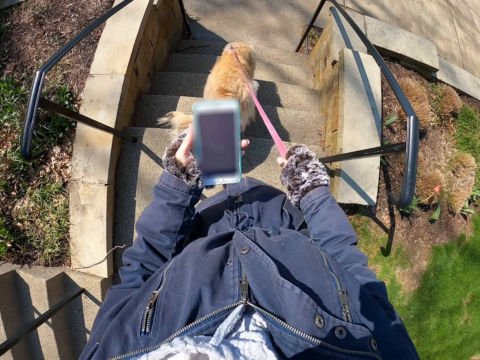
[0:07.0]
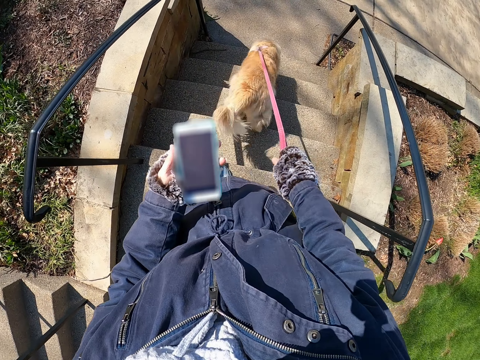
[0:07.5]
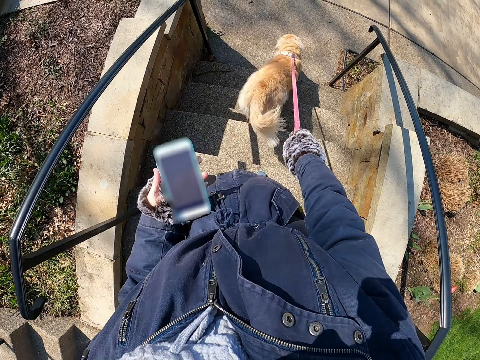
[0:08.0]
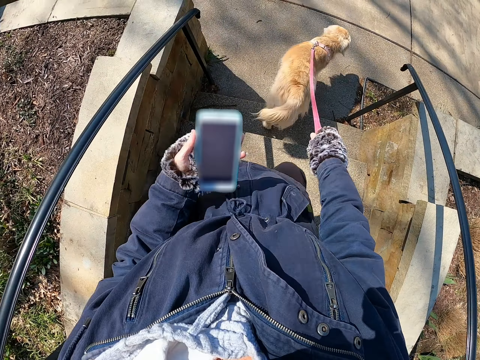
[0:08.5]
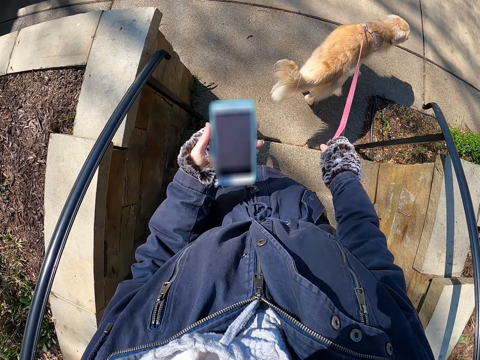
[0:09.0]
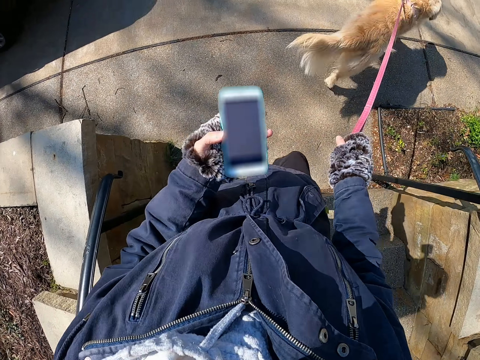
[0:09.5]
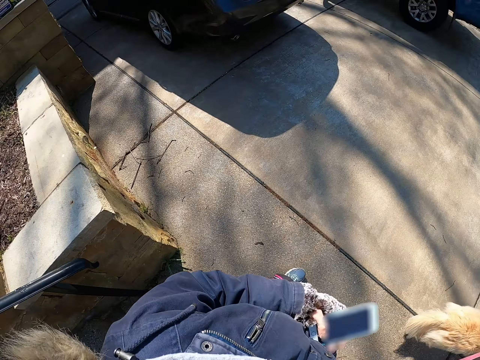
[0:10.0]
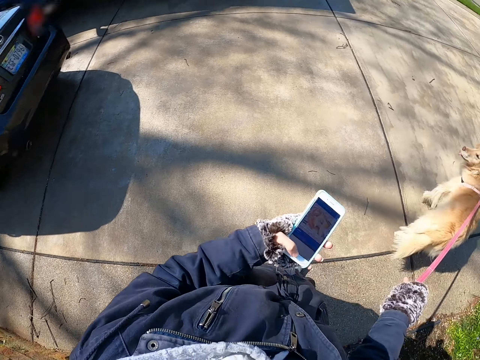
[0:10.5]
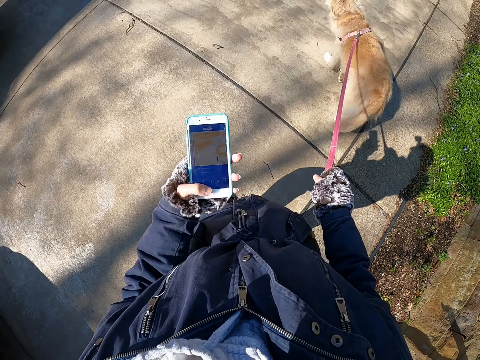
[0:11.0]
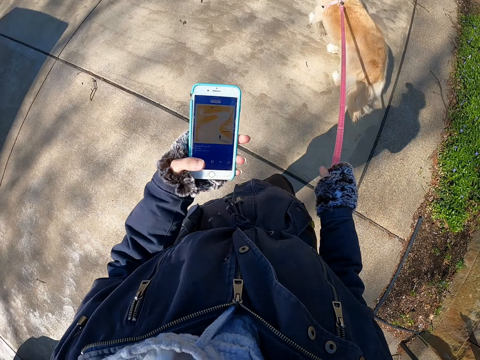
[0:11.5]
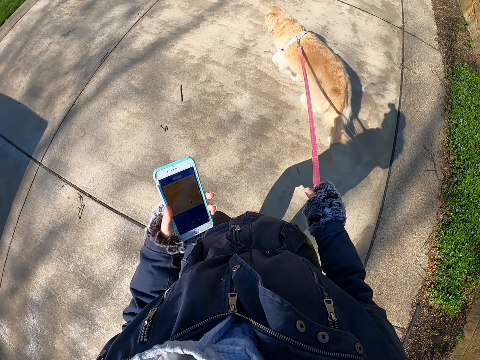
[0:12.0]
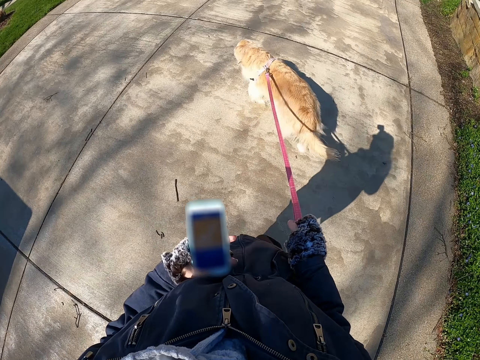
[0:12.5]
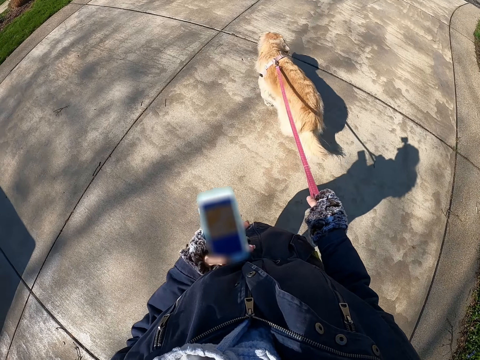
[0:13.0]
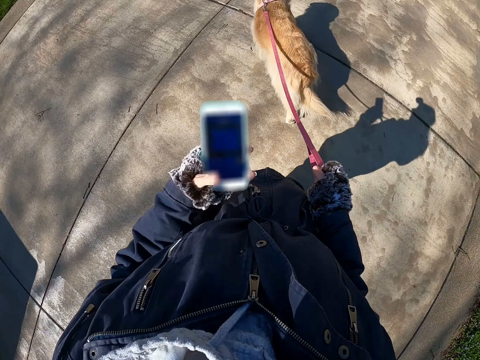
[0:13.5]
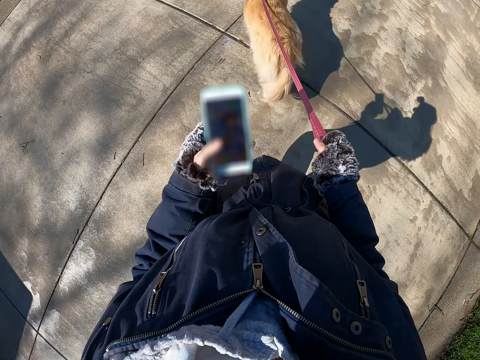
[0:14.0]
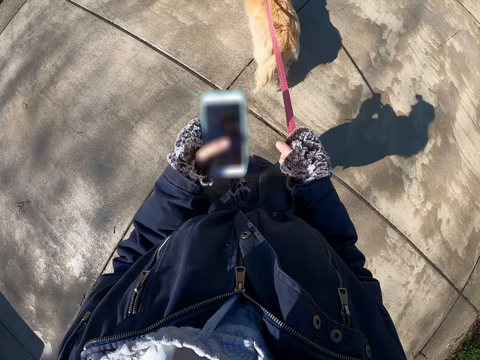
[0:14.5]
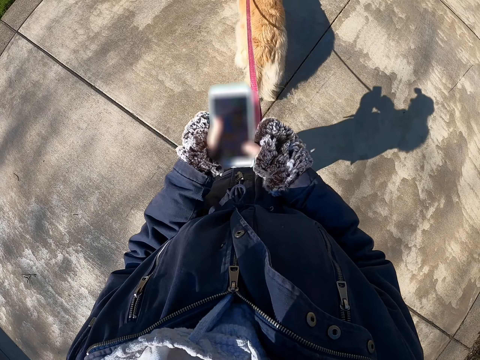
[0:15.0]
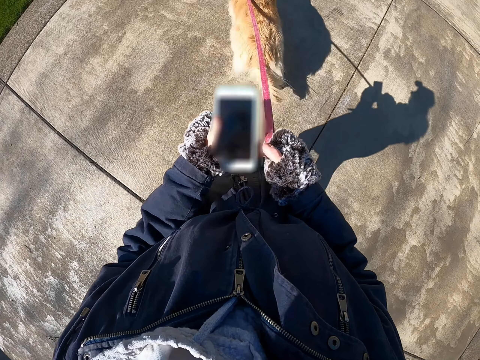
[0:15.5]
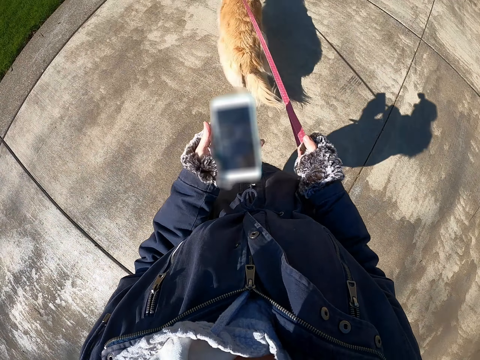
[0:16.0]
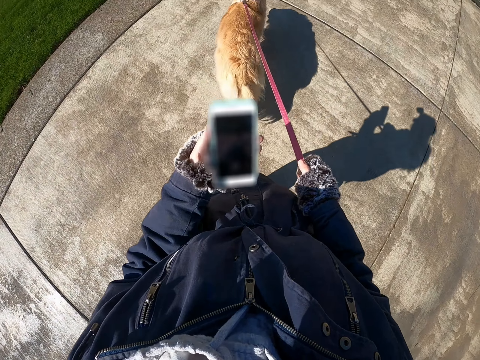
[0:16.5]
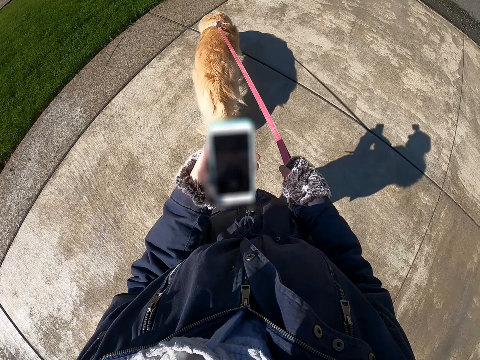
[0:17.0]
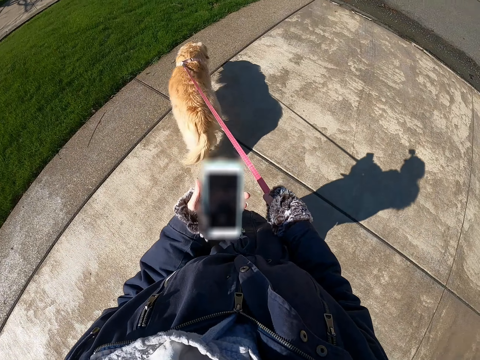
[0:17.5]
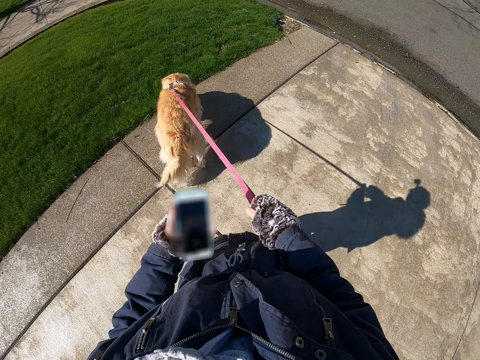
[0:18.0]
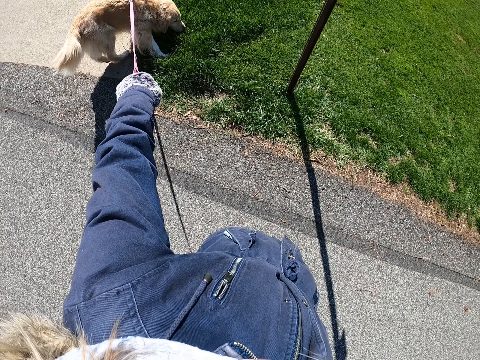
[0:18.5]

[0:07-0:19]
The camera wearer walks down the stairs. They dial the cellphone. They walk a dog on a road.

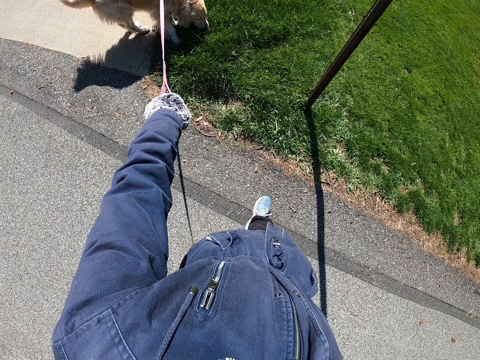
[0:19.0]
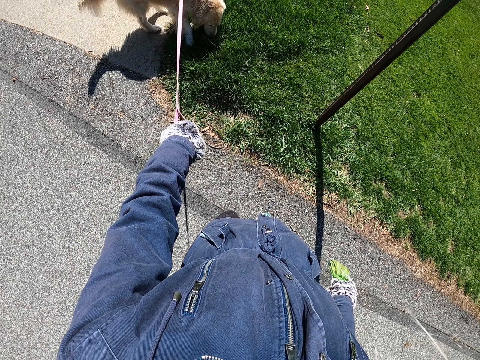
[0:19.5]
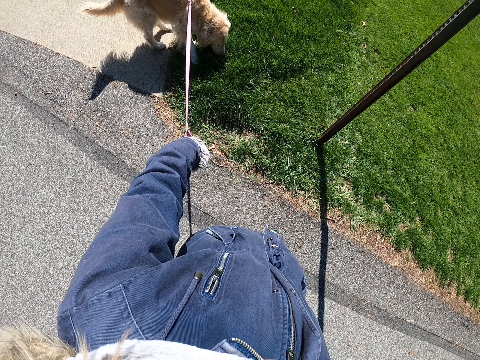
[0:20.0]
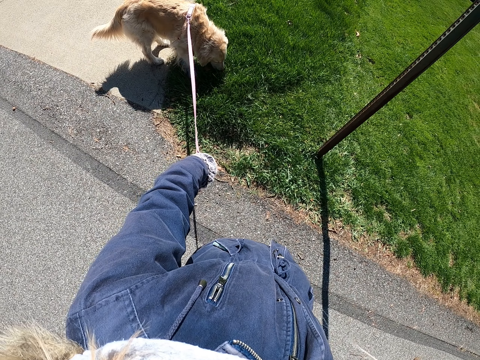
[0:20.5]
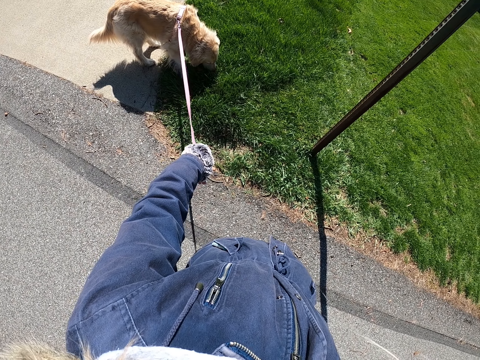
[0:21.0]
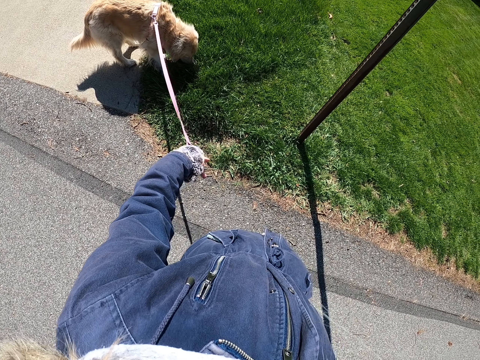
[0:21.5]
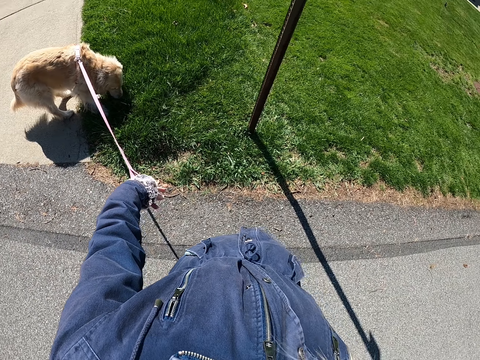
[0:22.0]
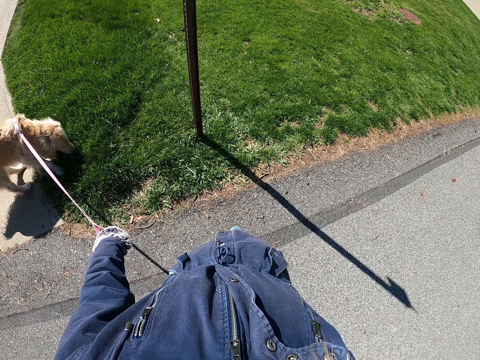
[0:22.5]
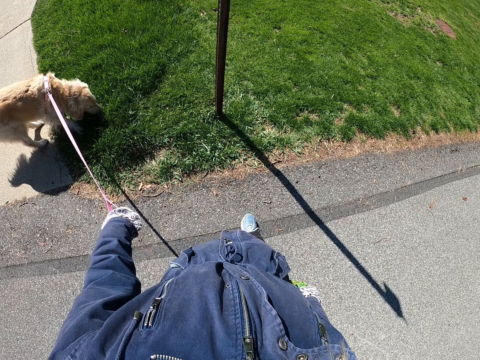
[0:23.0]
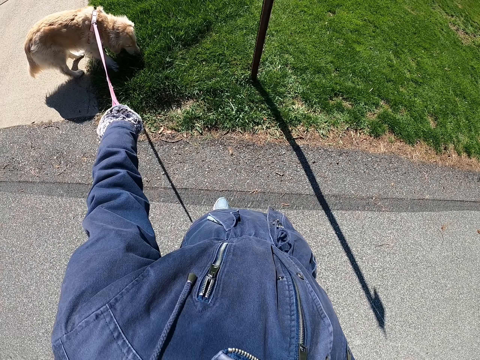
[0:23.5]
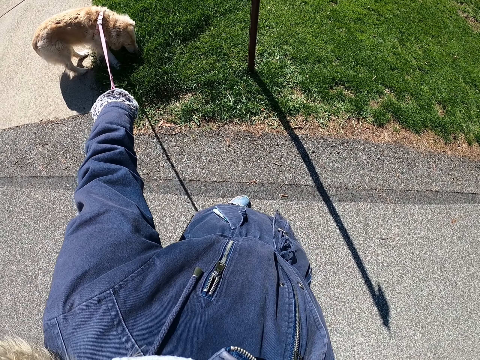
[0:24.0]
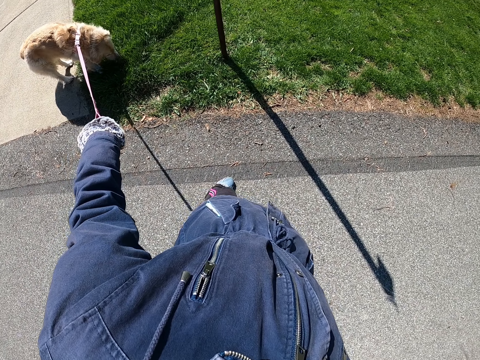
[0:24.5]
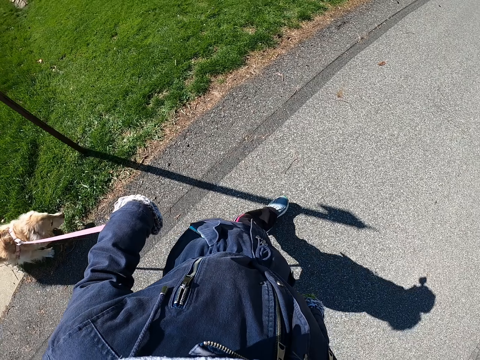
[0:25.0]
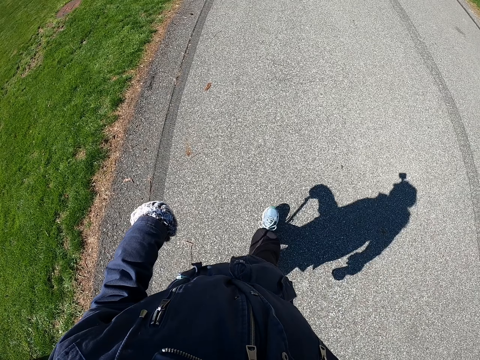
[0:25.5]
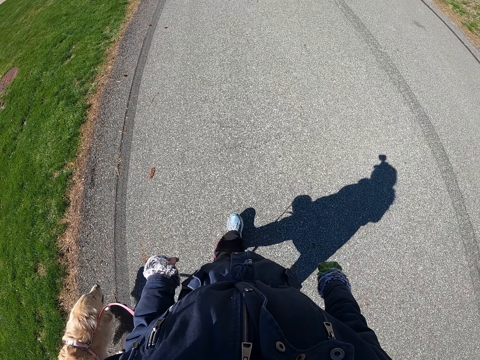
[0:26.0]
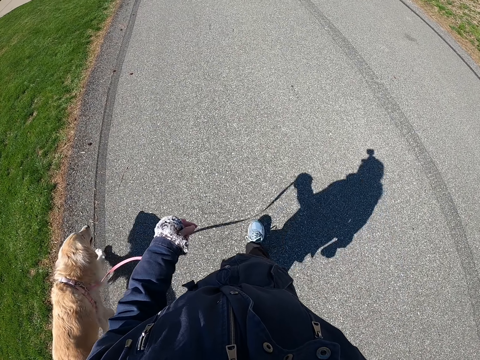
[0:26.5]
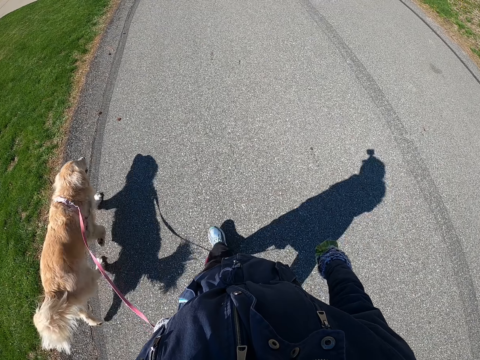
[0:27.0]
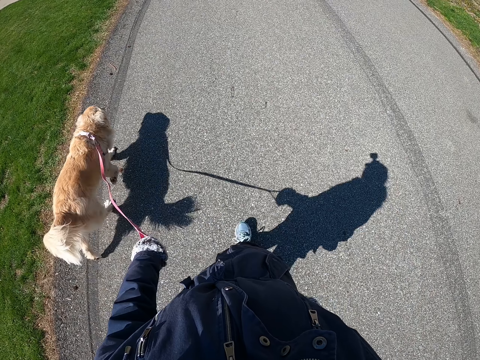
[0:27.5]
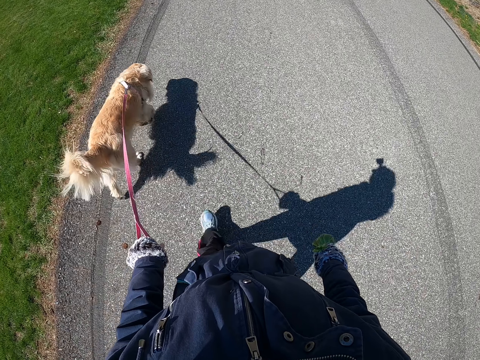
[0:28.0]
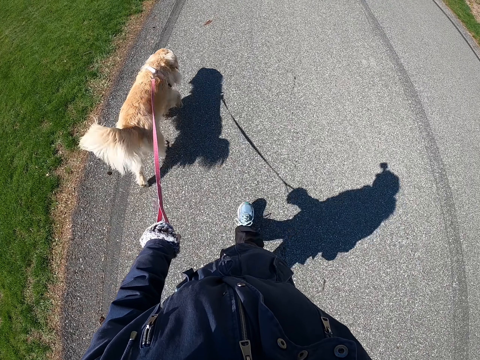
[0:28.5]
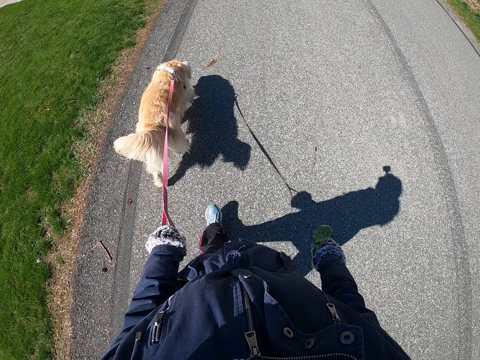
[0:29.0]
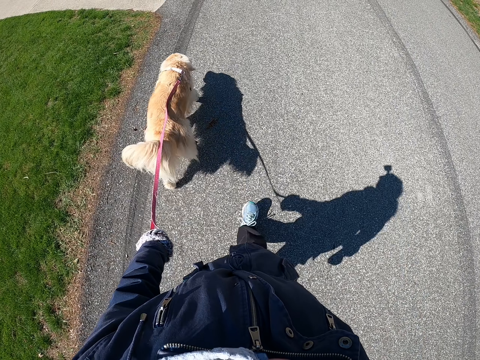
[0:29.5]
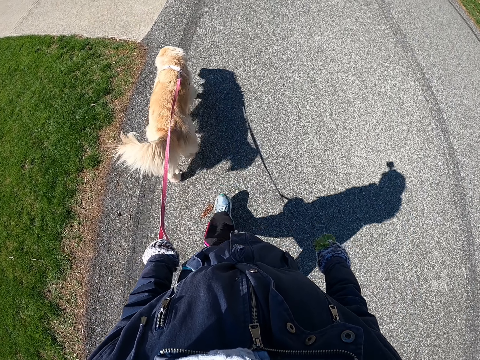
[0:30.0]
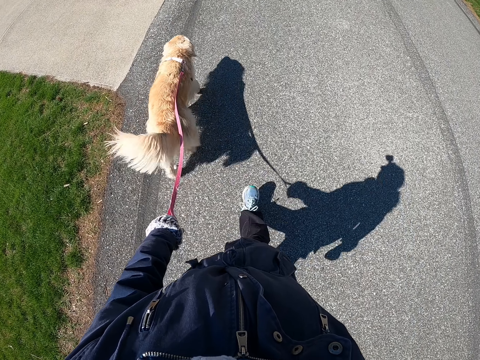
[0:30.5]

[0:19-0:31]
The camera wearer stops the dog. They look at the dog. They walk the dog on a road.

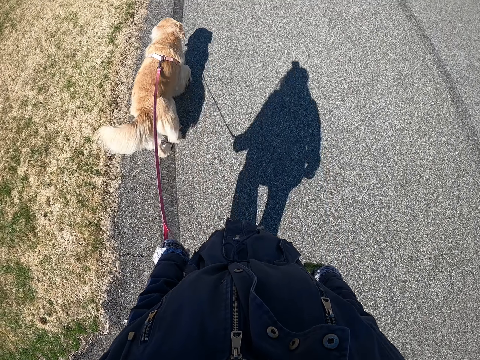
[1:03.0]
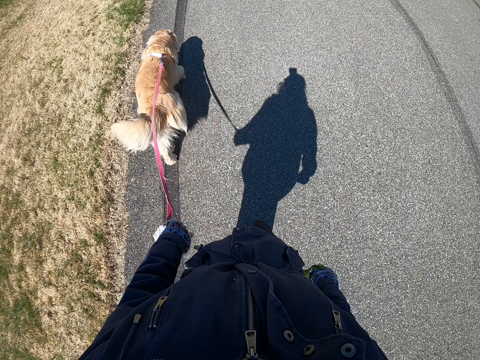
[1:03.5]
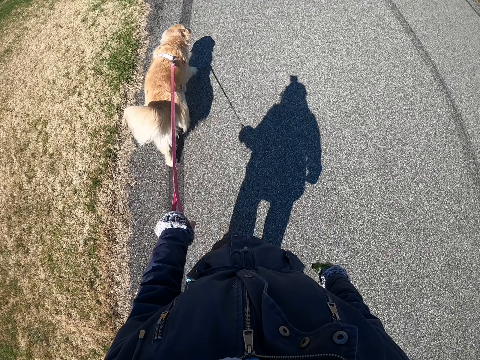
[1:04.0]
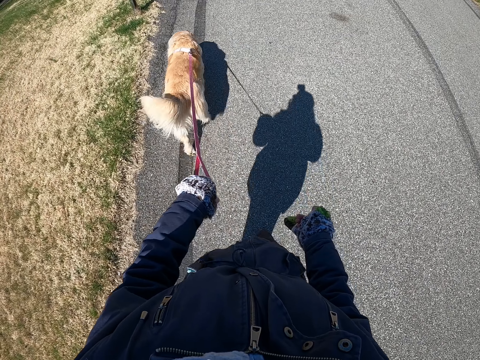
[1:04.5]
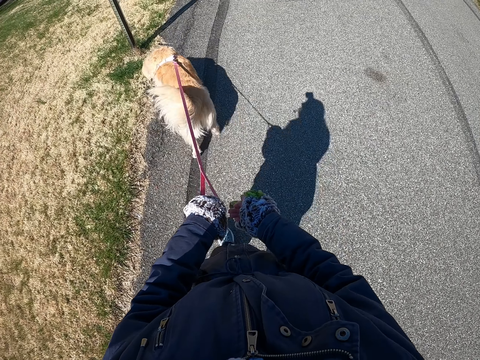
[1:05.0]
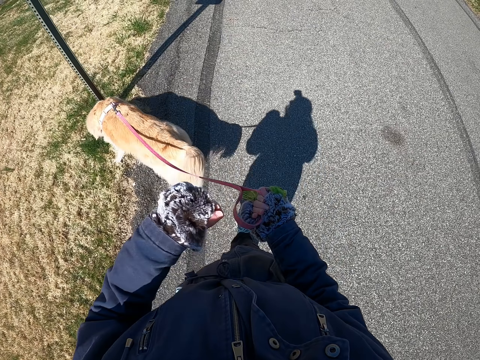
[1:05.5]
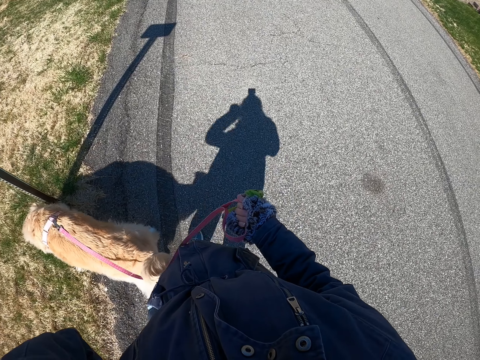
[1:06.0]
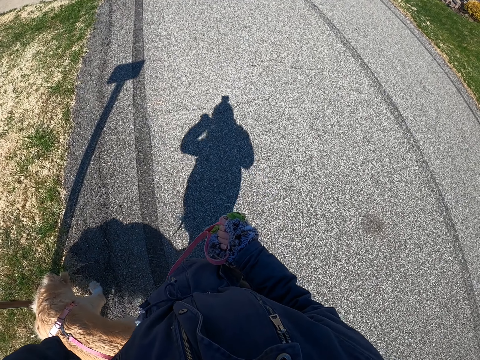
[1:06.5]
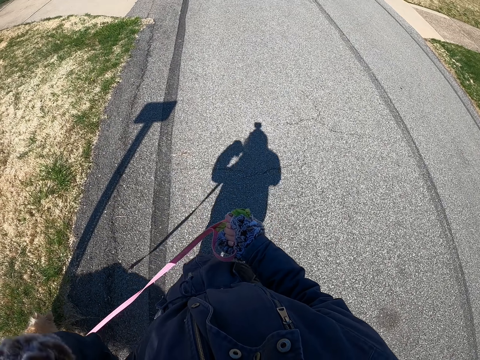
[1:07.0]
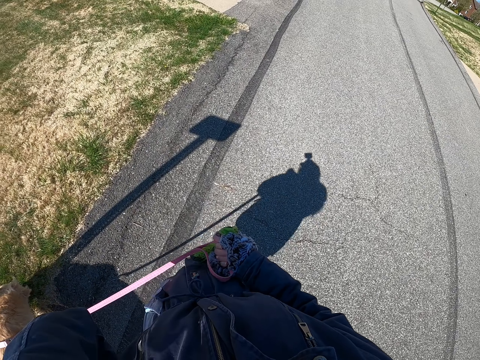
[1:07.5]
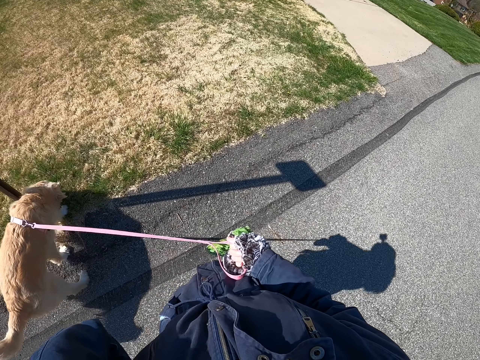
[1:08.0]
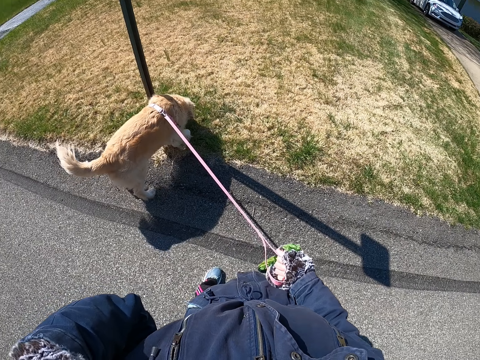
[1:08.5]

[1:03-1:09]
The camera wearer holds the dog leash with the other hand. They raise the hand.
